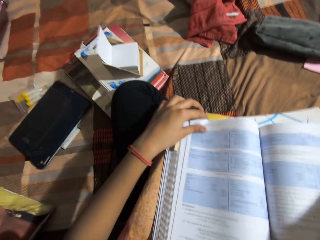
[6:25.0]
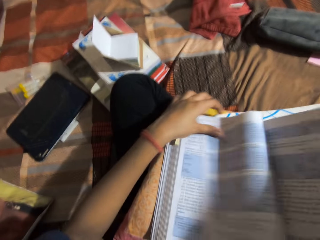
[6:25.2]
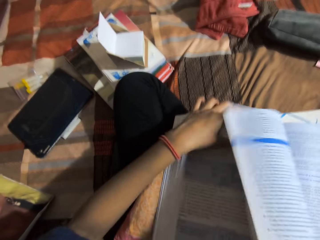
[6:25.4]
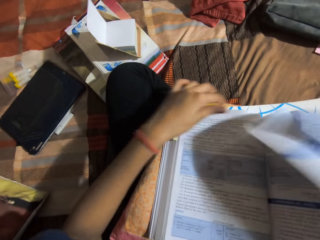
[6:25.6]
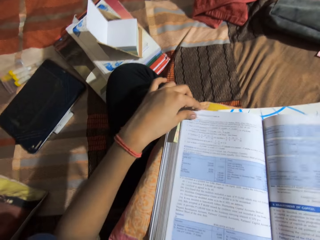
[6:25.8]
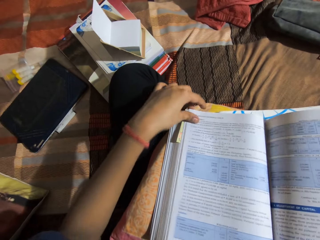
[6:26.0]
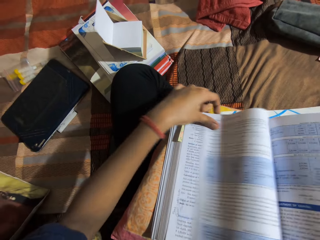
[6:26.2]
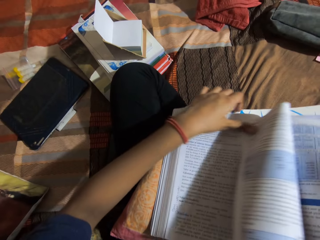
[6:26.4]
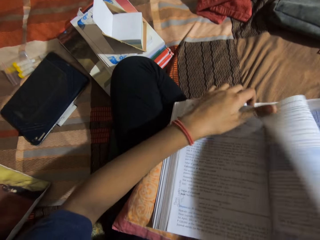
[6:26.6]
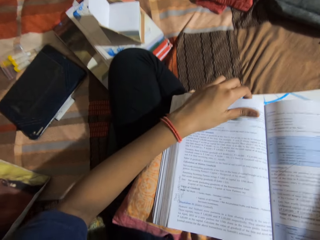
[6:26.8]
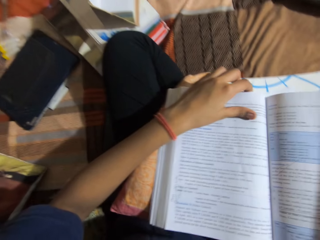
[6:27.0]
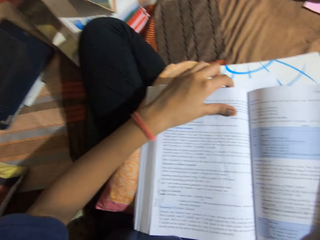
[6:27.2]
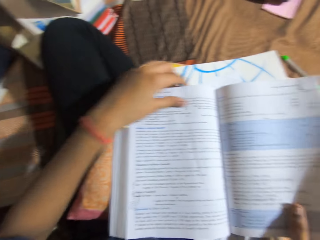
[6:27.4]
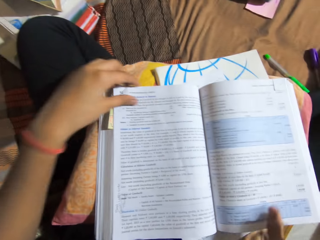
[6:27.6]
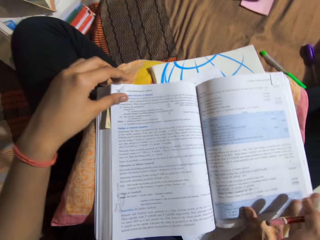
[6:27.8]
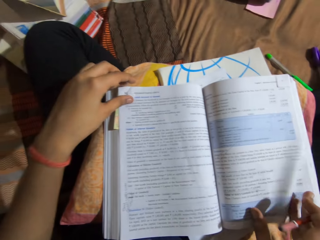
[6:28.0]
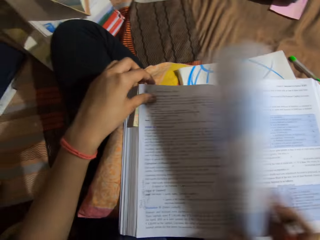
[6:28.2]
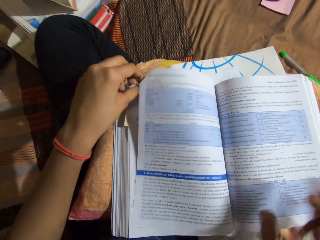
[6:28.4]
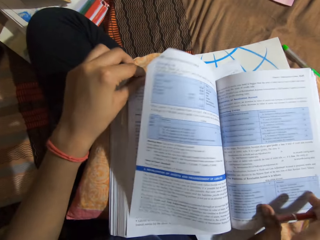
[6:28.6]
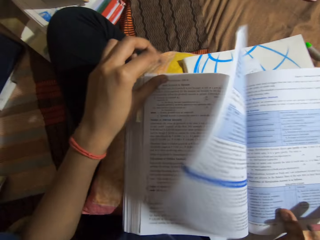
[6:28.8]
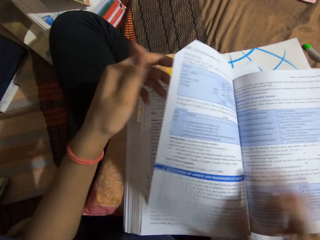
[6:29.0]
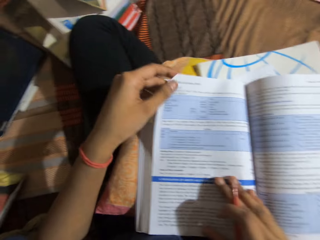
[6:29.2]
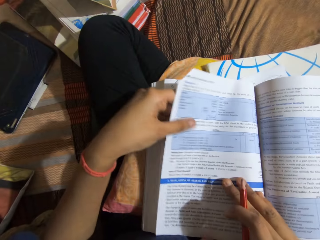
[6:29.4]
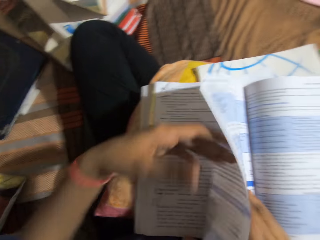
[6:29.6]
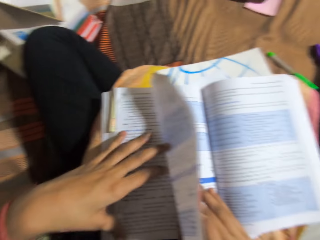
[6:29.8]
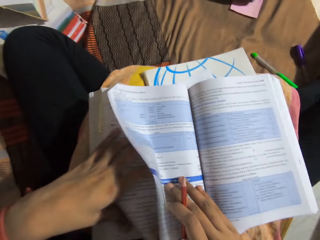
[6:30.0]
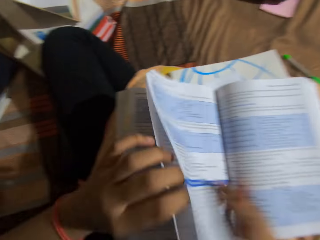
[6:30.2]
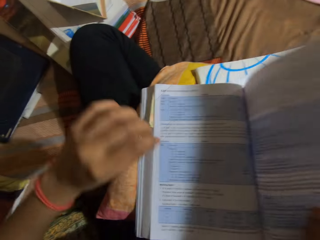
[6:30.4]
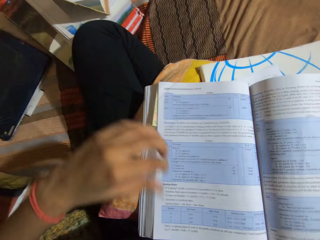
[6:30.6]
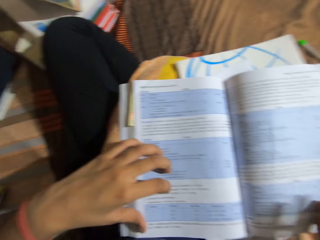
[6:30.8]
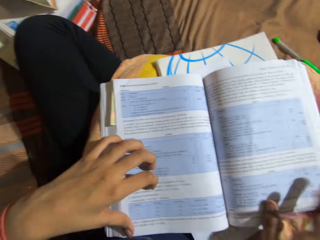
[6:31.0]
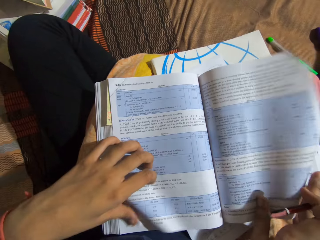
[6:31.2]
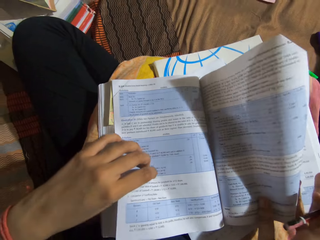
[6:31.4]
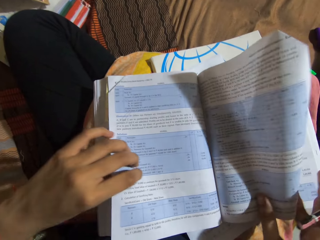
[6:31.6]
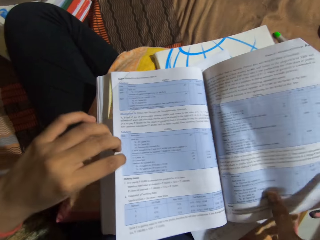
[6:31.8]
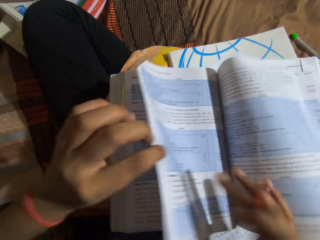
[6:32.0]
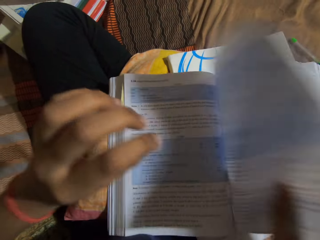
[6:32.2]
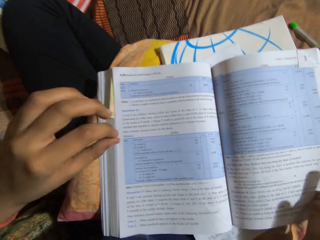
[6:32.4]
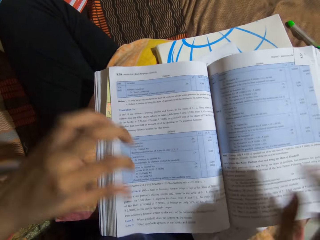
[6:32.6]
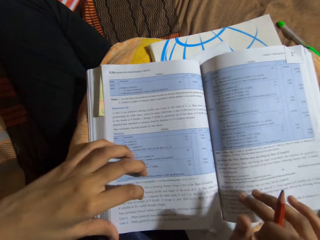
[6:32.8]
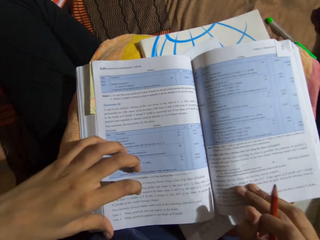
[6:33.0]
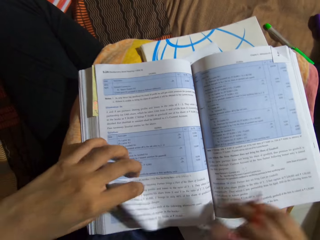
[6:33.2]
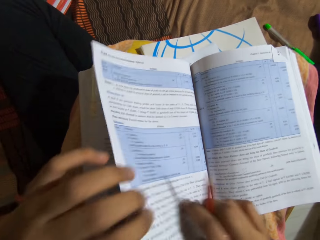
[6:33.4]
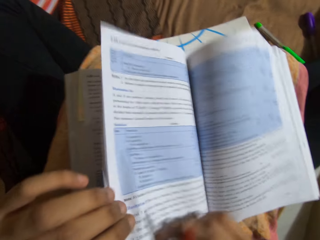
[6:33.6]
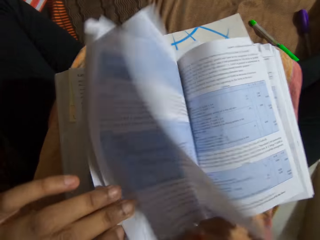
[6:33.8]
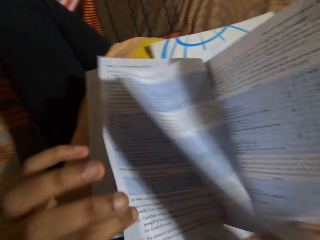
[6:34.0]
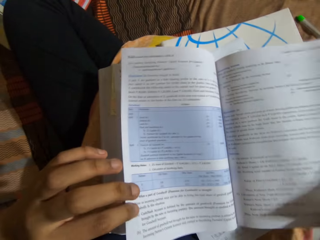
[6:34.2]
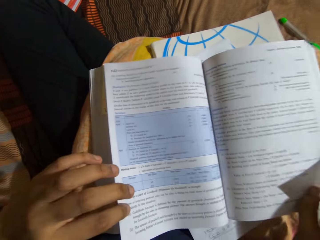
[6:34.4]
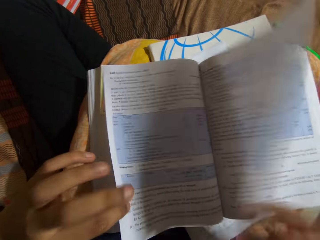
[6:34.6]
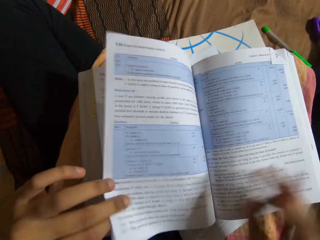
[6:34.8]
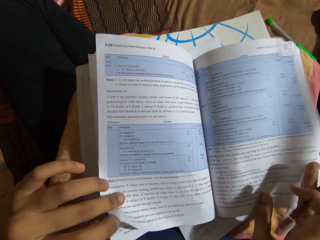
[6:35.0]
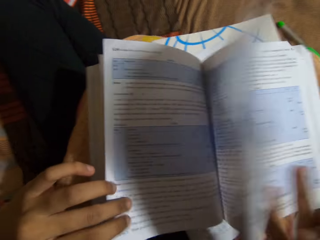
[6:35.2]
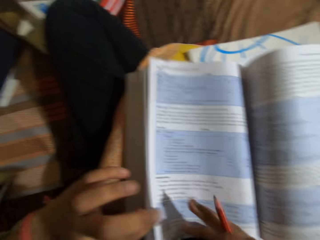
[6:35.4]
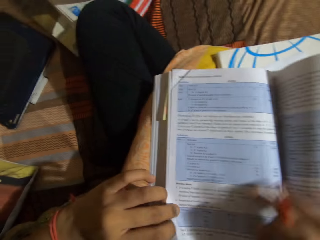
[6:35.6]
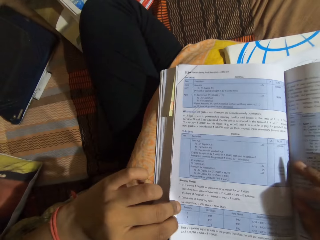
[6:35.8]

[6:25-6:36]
The camera wearer flips the pages of the textbook.

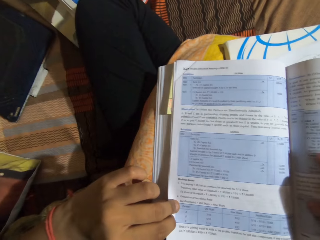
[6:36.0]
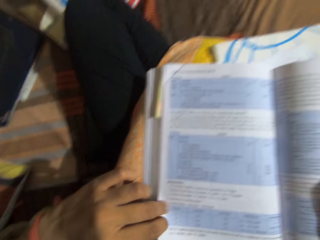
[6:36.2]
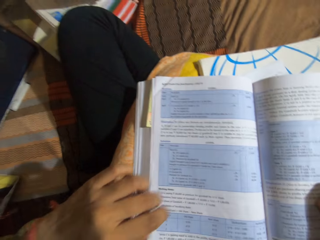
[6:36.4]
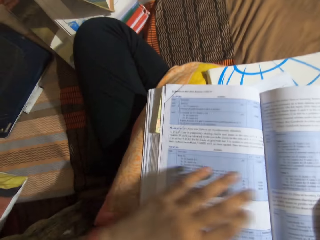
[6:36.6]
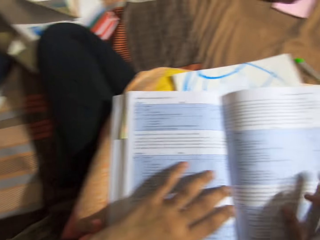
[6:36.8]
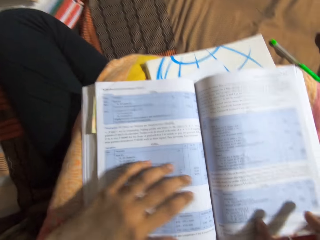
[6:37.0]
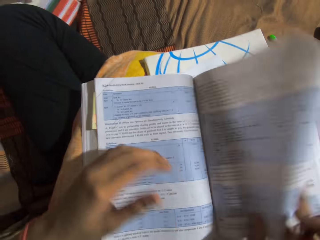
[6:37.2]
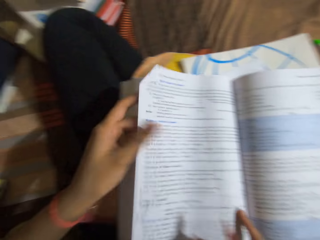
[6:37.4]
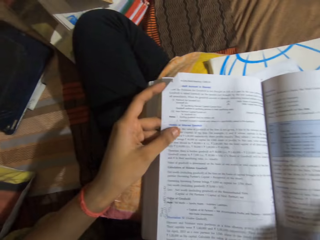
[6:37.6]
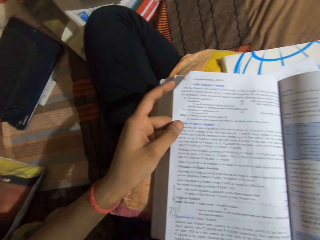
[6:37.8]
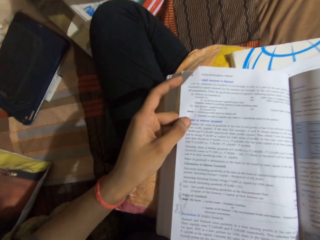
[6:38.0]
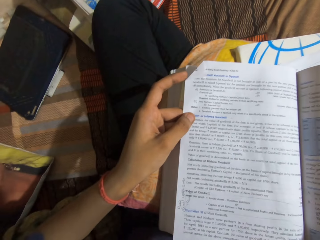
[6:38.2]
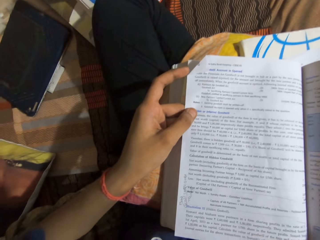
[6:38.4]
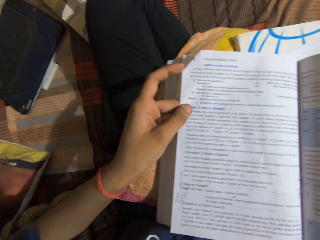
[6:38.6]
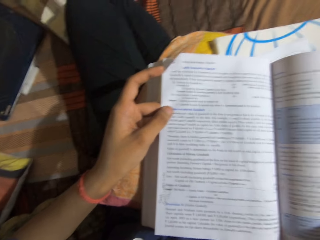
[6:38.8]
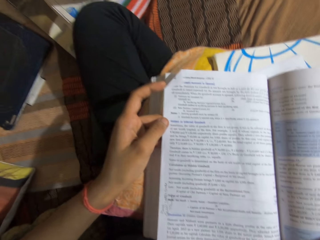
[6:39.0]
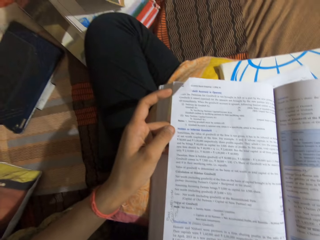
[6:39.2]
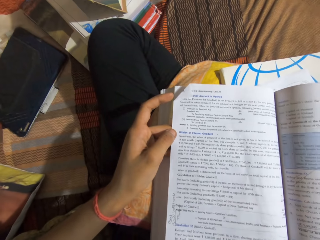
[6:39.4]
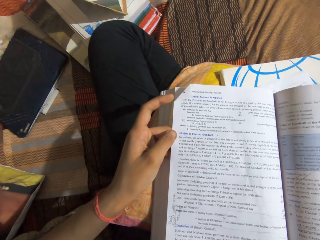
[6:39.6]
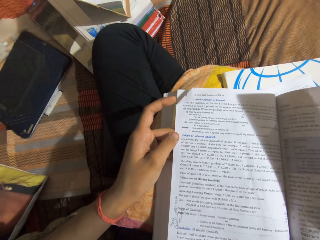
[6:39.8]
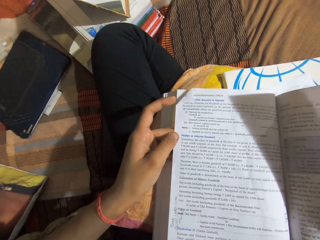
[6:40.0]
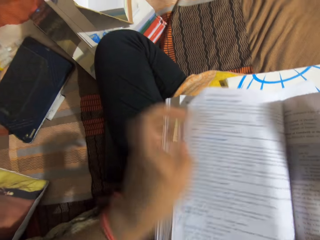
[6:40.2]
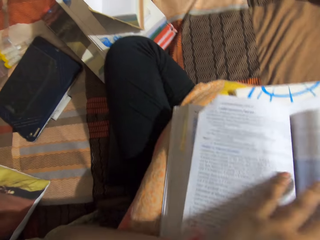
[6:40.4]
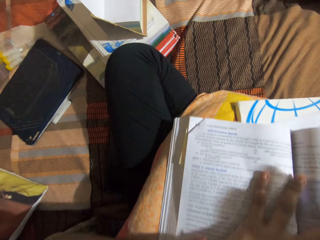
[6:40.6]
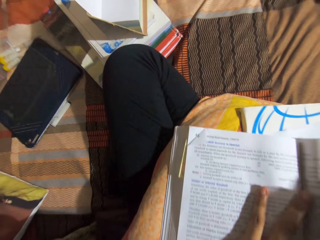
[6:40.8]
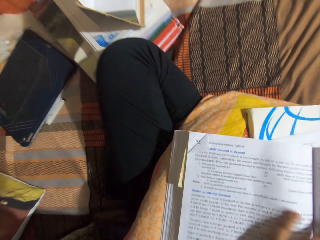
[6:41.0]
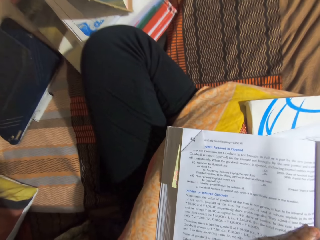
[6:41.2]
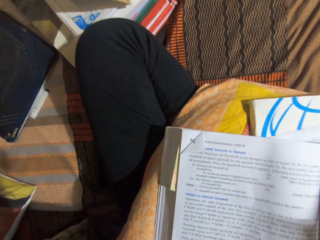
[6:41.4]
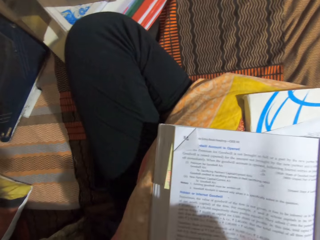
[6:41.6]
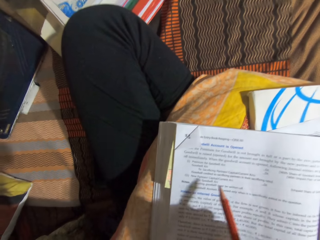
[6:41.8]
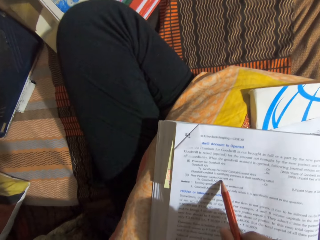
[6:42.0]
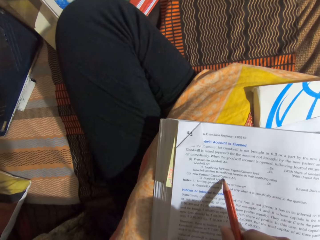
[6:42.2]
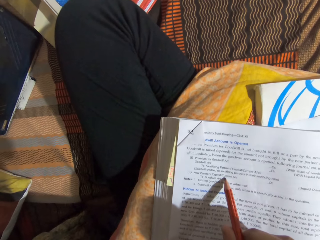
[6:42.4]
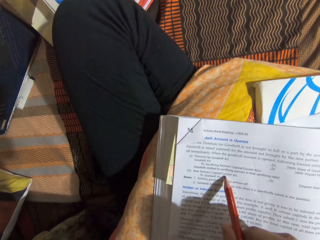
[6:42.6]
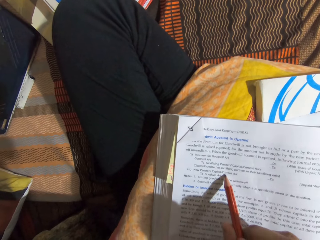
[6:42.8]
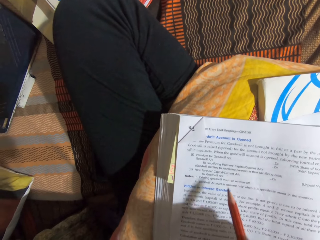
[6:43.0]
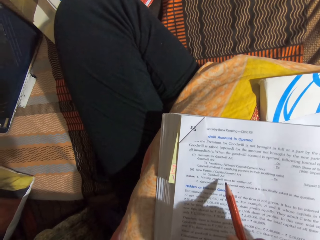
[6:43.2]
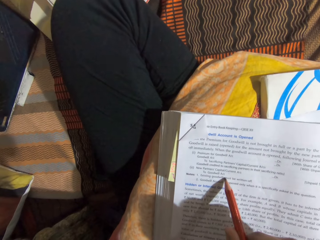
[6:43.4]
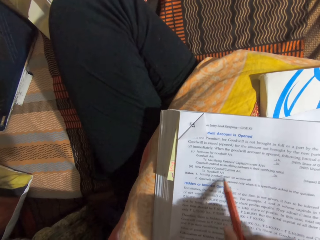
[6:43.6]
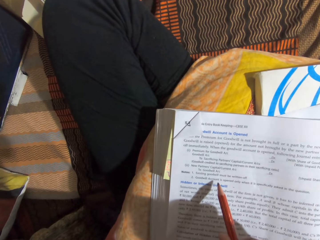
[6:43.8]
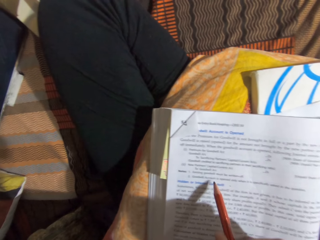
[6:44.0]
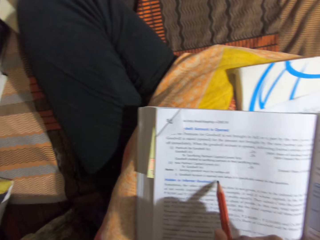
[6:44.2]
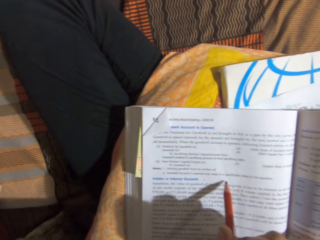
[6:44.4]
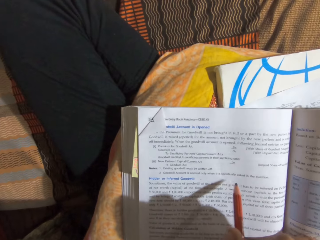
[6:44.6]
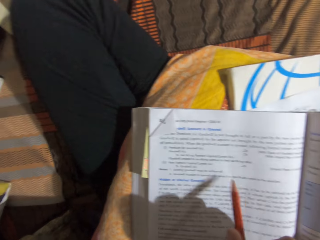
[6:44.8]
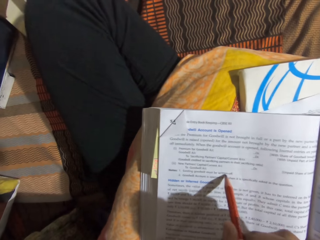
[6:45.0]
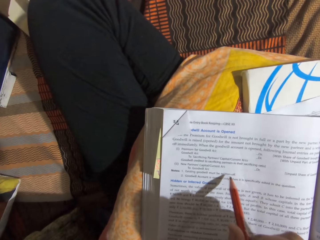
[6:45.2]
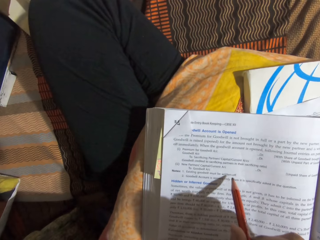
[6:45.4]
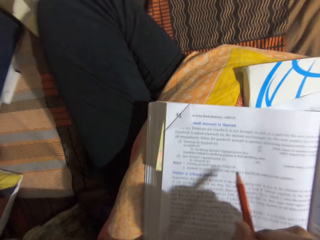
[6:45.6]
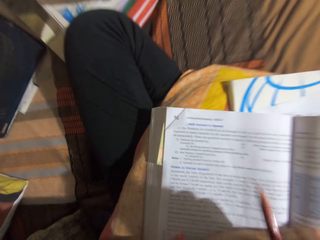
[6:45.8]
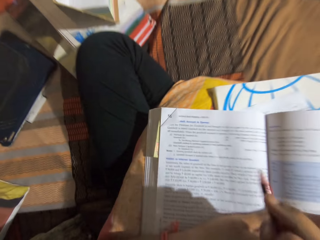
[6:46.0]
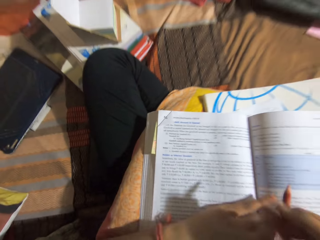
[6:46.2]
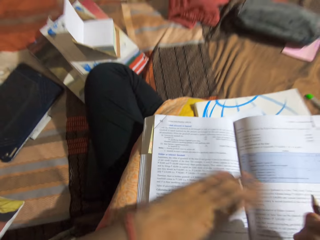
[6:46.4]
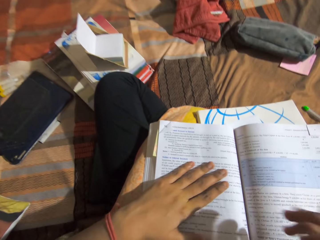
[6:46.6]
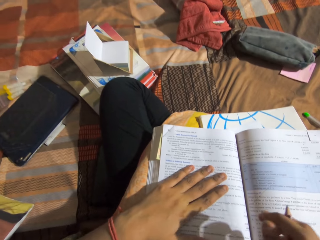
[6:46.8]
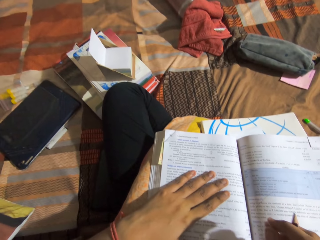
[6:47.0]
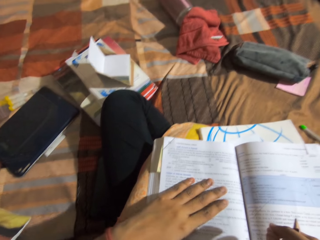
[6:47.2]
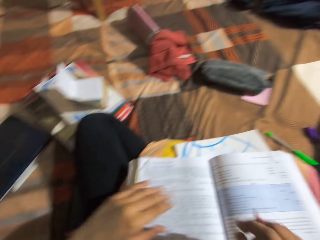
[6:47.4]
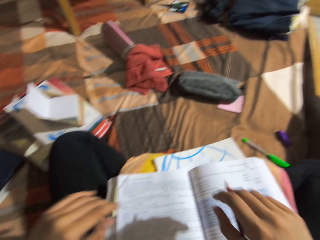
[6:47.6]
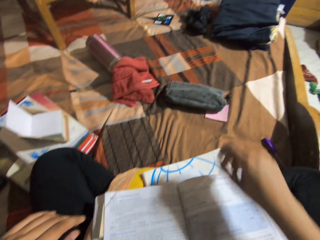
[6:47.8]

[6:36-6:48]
The camera wearer reads the book. They touch the textbook with the pencil.
